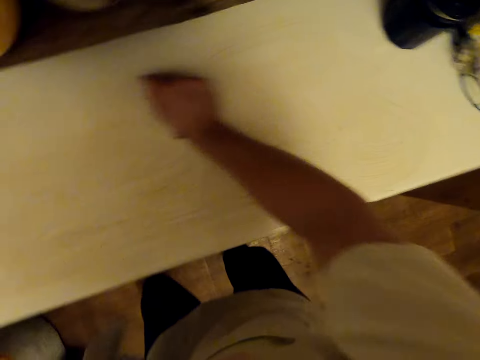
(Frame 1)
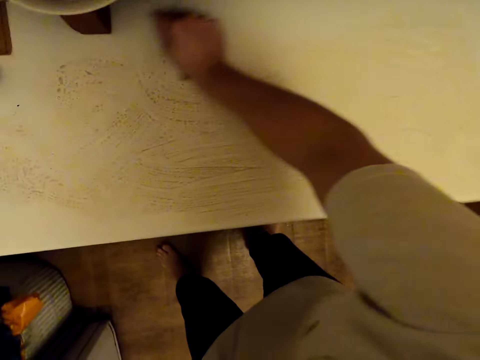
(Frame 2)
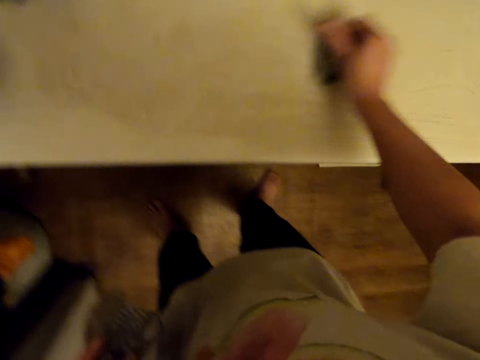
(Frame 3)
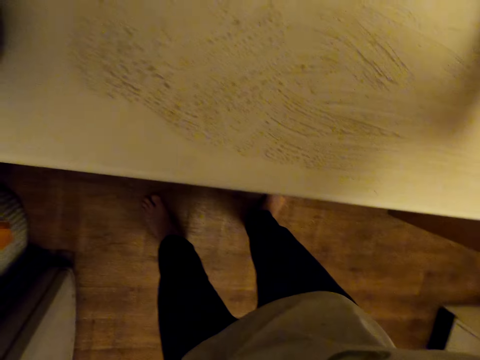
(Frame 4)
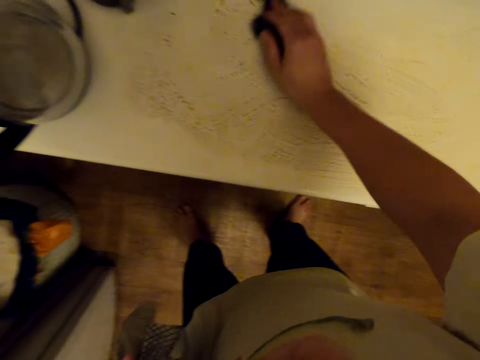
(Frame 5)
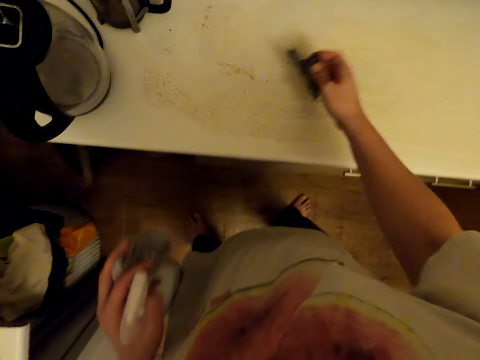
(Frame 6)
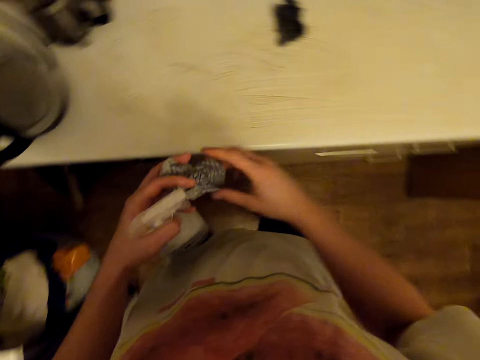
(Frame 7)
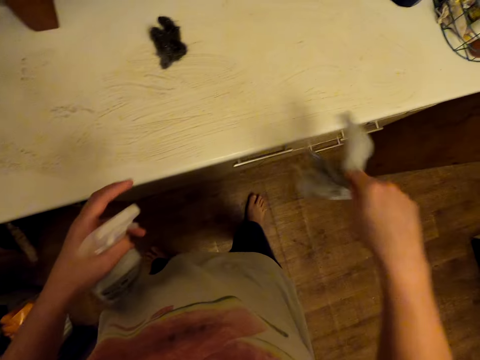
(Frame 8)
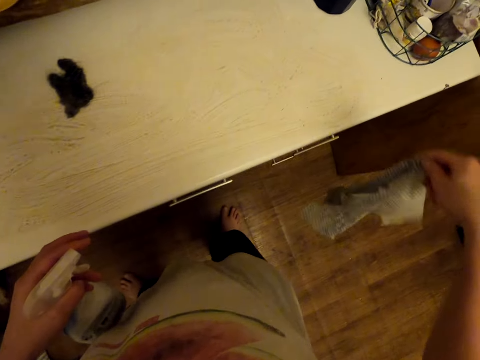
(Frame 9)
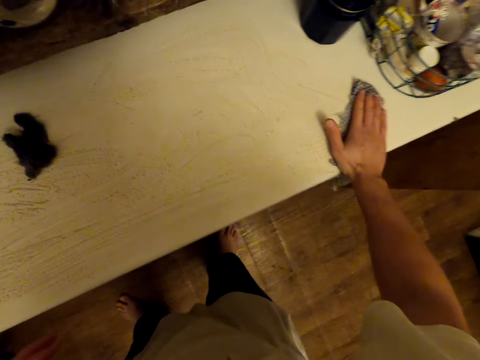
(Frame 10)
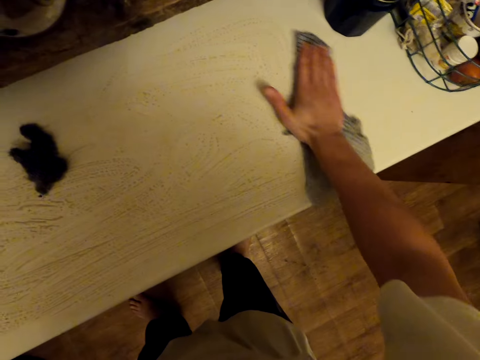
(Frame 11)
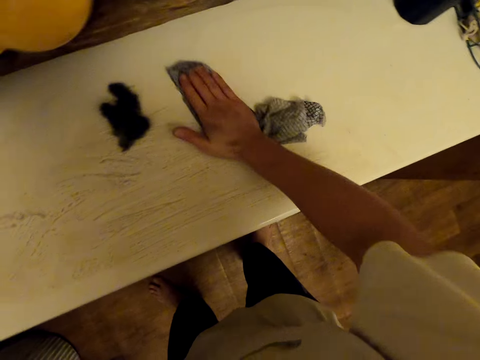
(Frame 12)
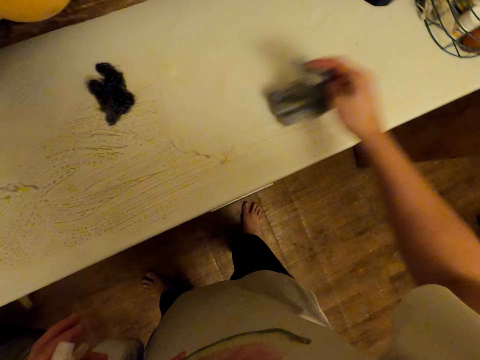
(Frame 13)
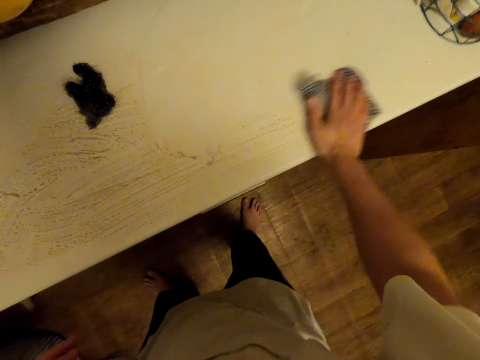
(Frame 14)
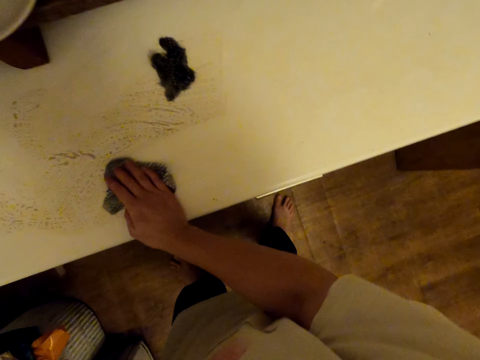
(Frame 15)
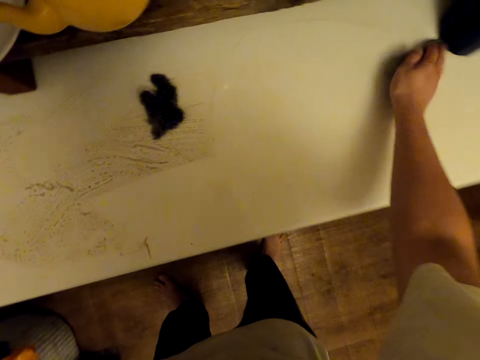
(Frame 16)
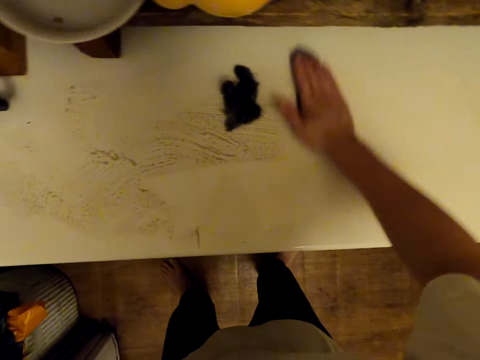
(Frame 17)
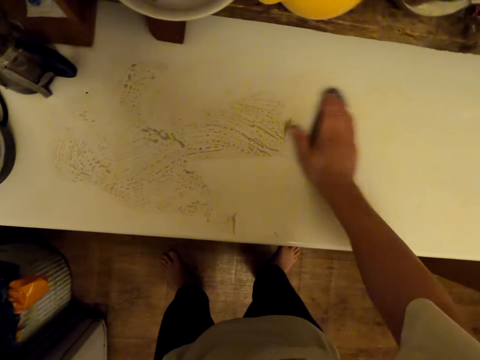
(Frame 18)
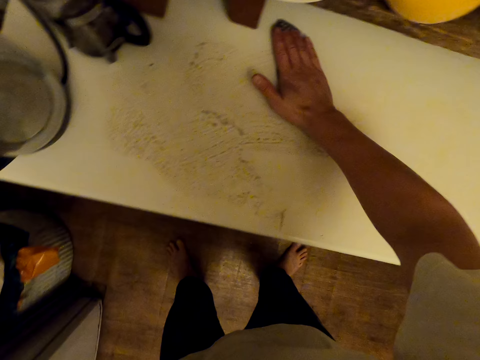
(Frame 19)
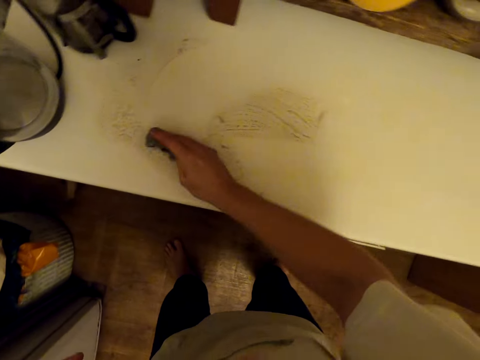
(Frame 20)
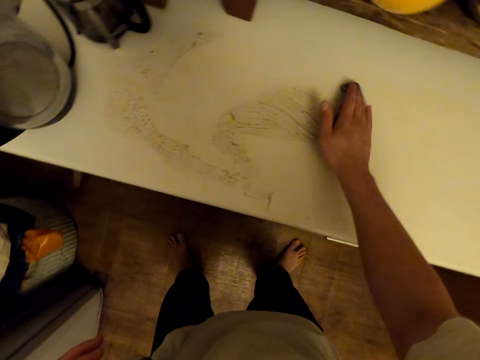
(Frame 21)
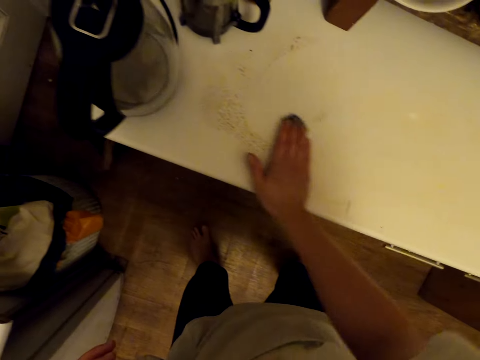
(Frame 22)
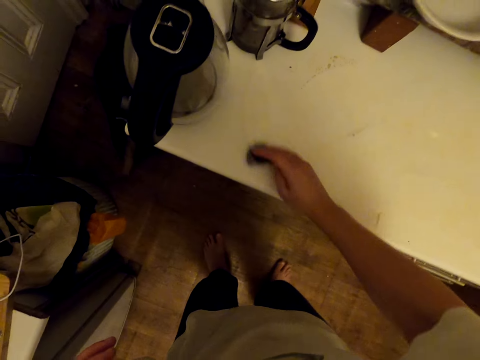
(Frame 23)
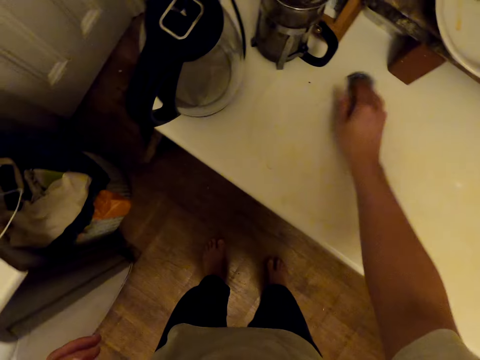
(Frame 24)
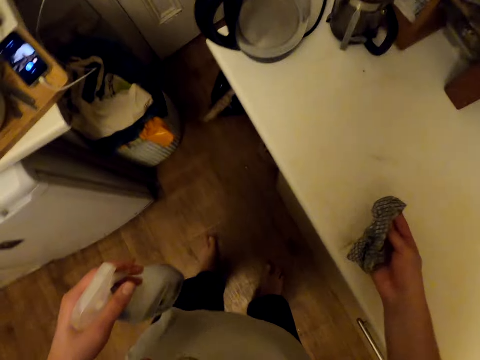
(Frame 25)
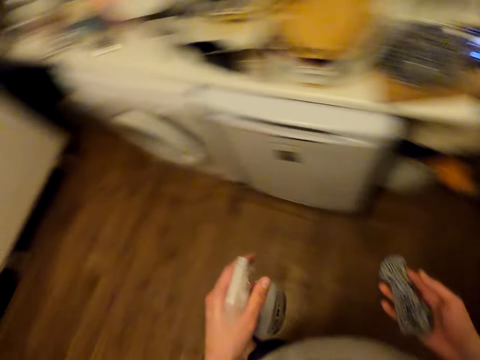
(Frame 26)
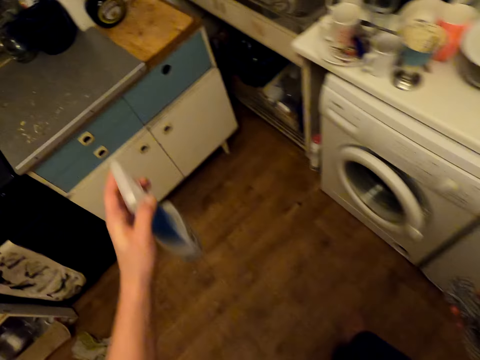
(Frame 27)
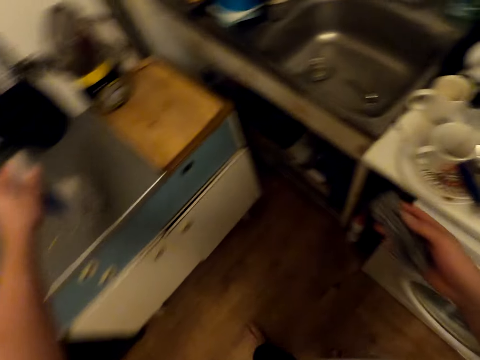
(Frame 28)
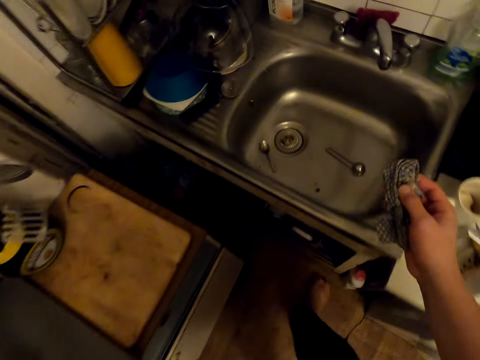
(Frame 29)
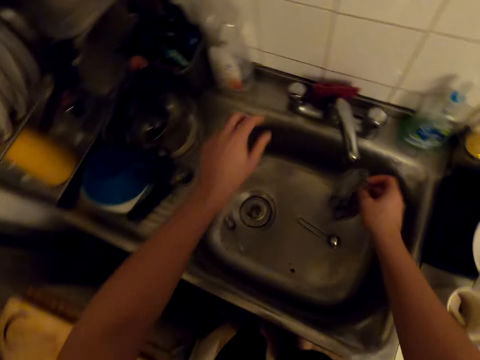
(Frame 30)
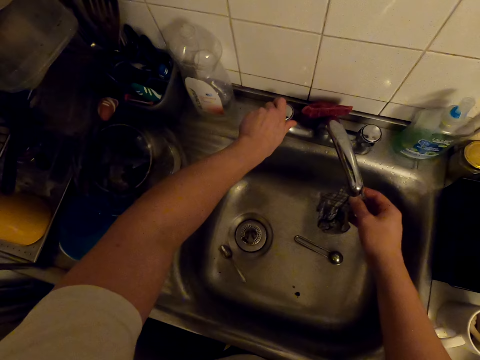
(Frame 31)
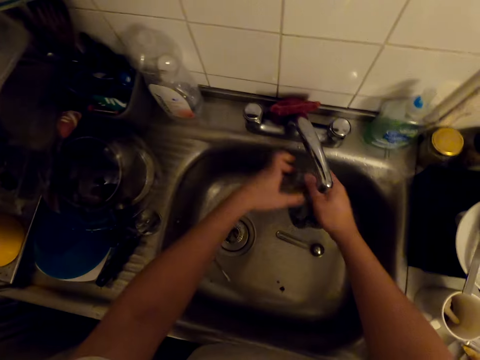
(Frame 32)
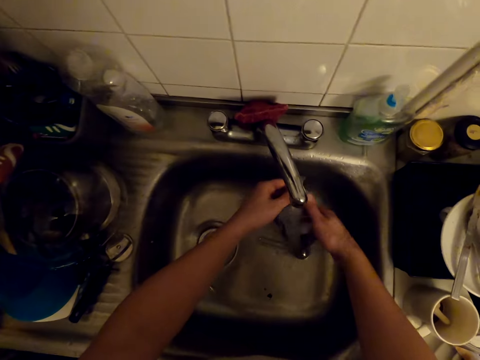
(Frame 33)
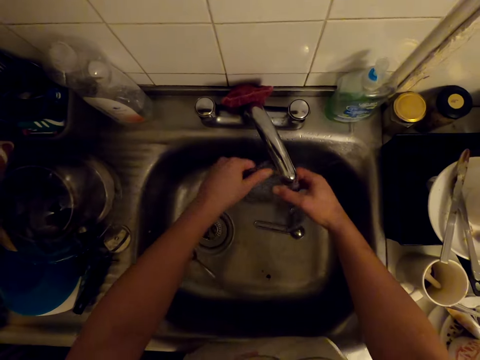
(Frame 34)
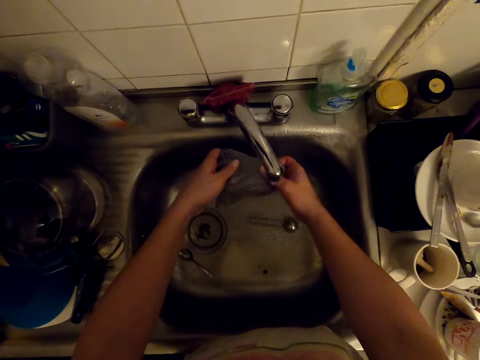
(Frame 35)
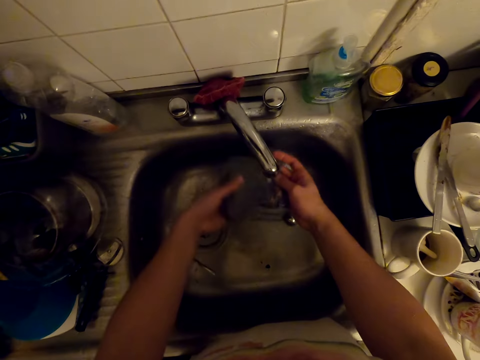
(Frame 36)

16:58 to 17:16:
The camera wearer drops the abrasive. They take a cloth, shake the cloth and drop the cloth. They wipe the table with a kitchen towel. They walk around. They put the spray on the table top. They turn on the tap. They dust off the kitchen towel in the sink. They wash the kitchen towel in the sink.

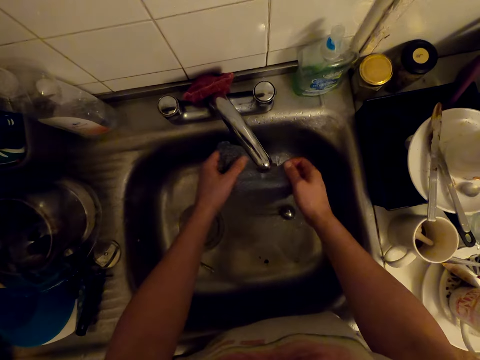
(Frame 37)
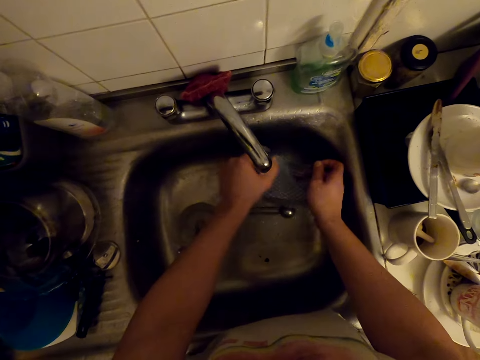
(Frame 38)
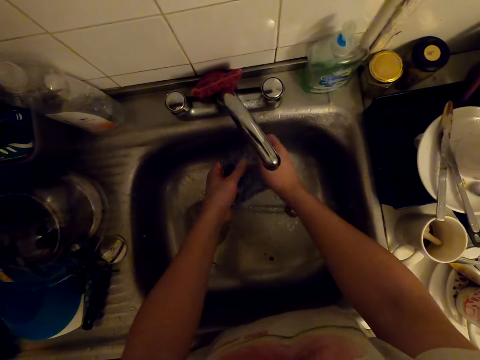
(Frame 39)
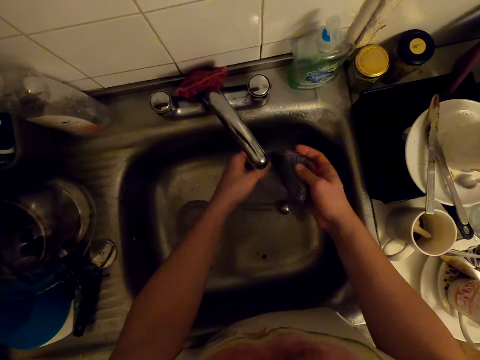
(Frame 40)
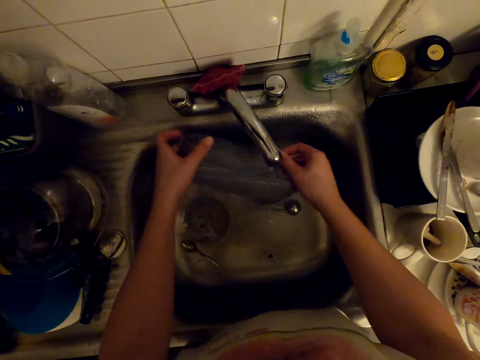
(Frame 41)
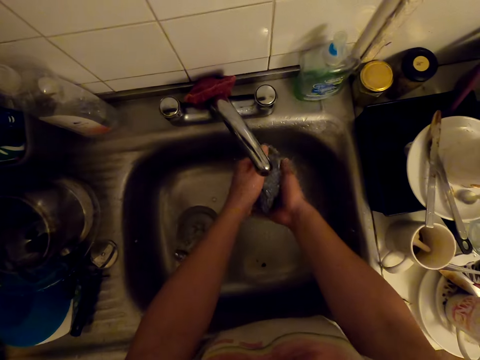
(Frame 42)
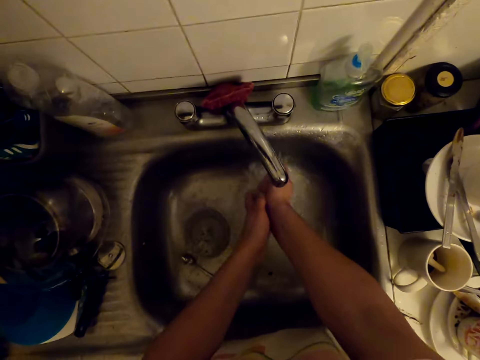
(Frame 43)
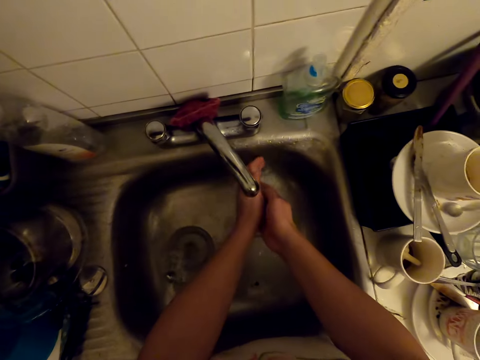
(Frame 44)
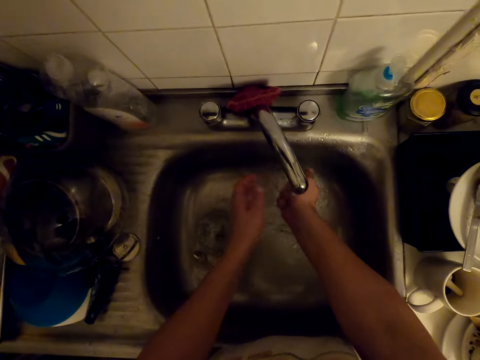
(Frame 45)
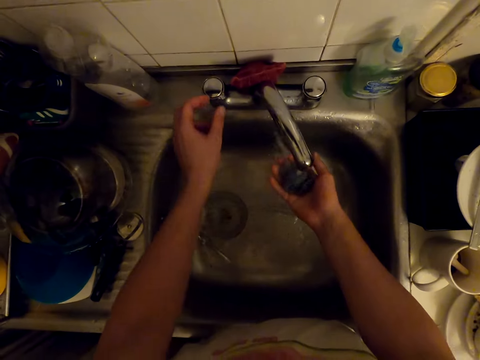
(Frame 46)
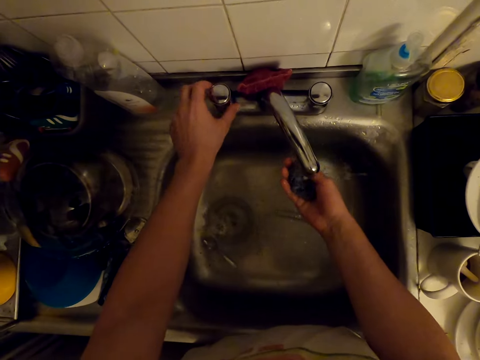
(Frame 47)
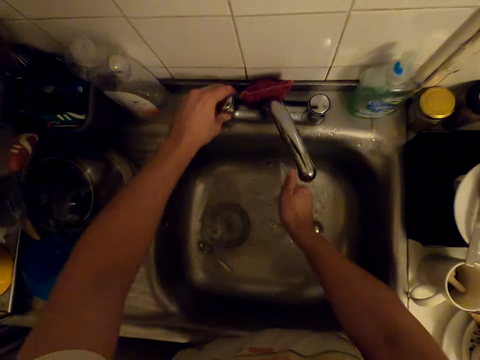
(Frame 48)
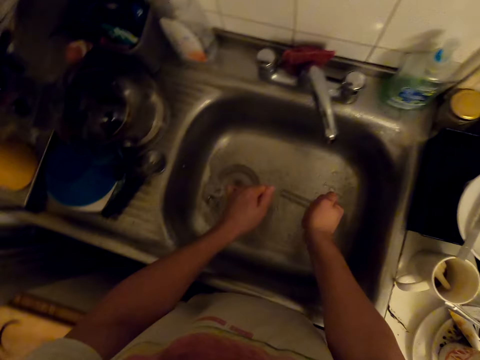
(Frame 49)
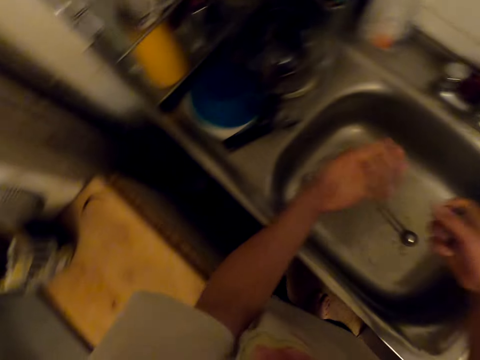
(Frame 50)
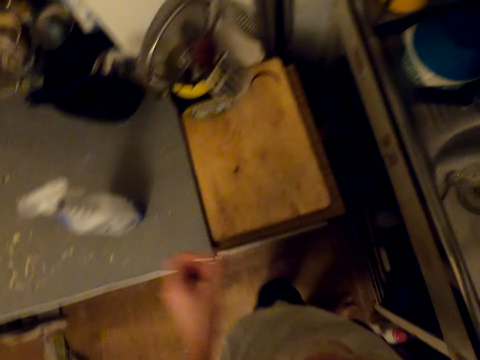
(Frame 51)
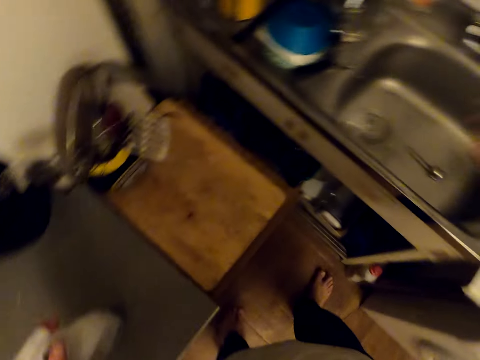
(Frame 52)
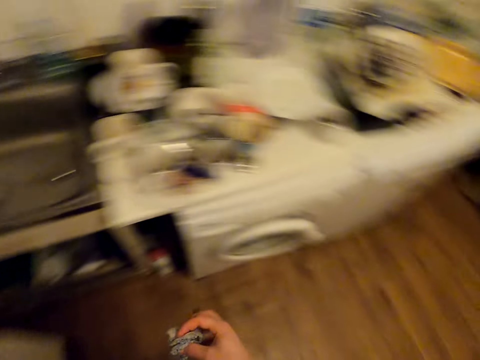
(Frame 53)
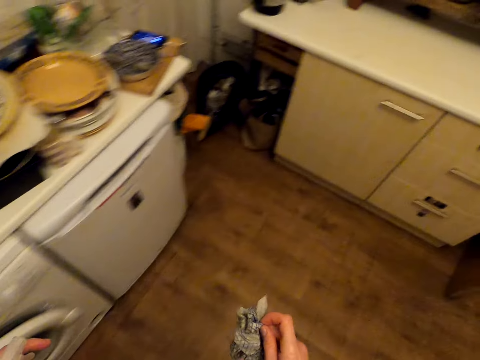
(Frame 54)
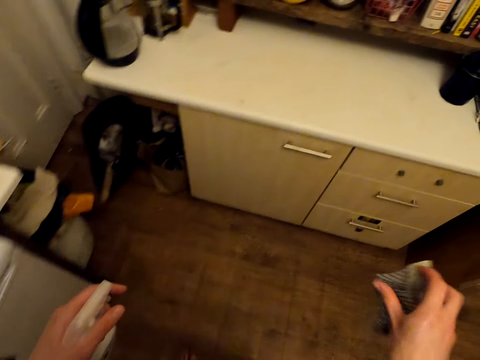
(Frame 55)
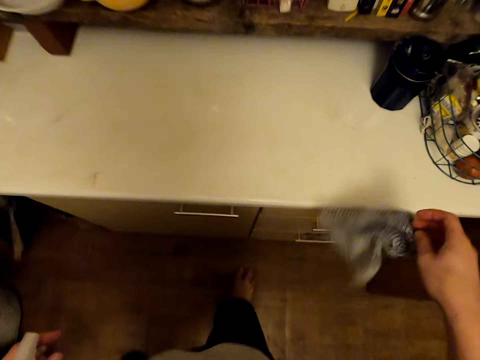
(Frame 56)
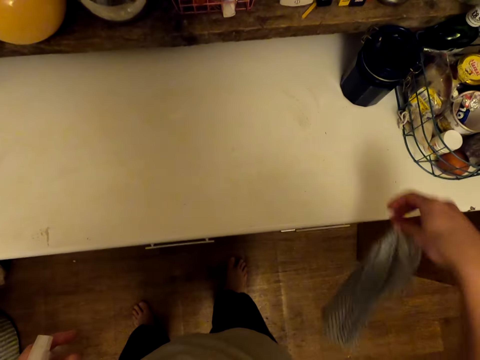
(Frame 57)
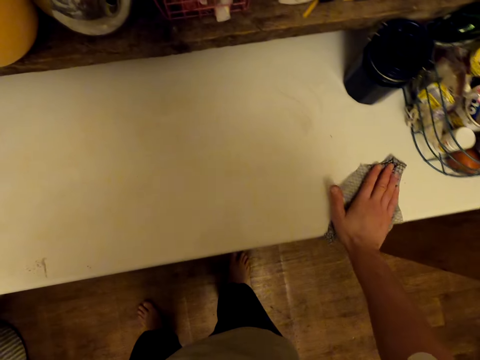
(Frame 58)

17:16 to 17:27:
The camera wearer squeezes the kitchen towel in the sink. They turn off the kitchen tap. They pick the spray bottle from the table top. They walk around. They wipe the table top.
